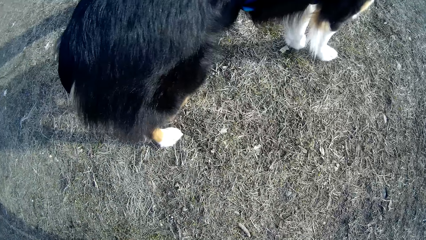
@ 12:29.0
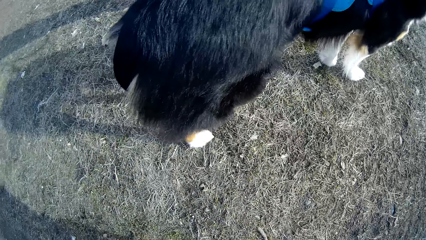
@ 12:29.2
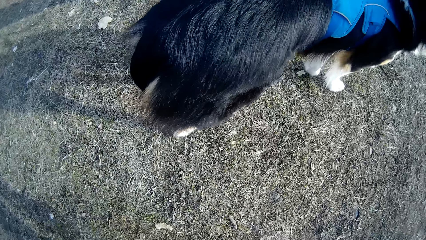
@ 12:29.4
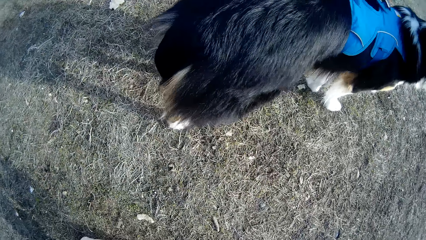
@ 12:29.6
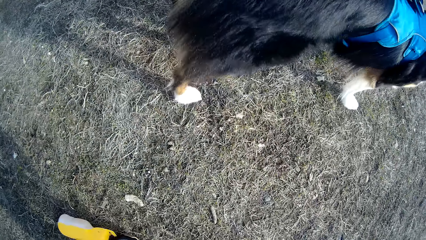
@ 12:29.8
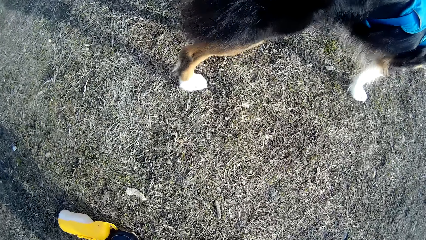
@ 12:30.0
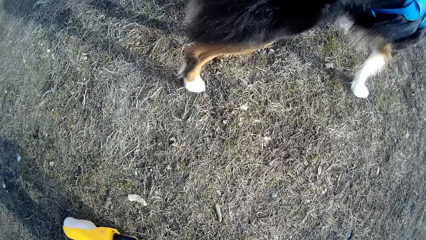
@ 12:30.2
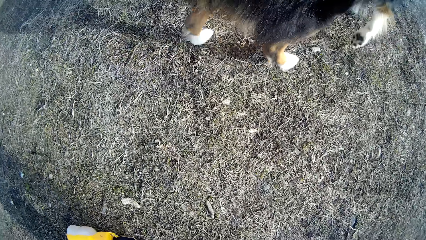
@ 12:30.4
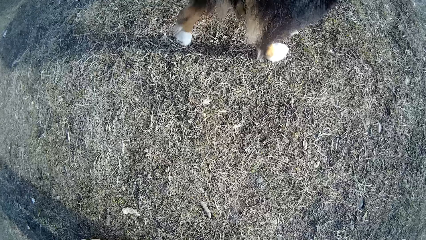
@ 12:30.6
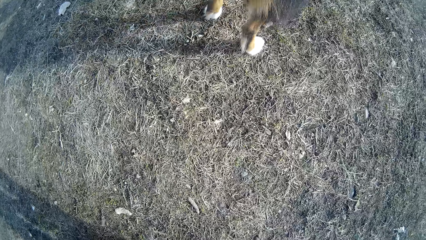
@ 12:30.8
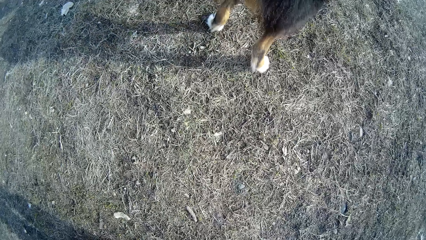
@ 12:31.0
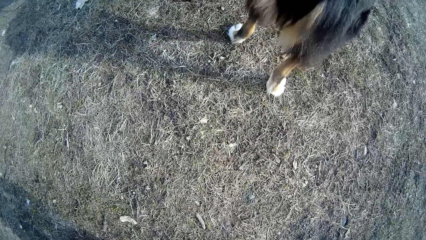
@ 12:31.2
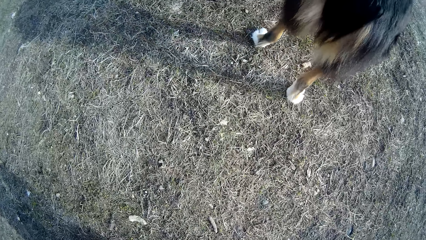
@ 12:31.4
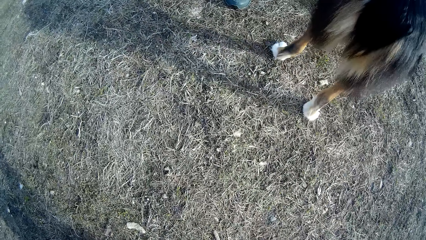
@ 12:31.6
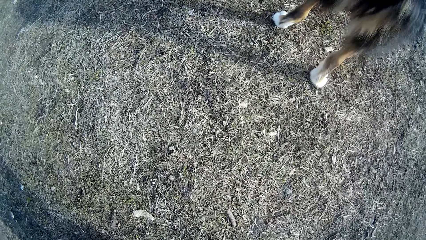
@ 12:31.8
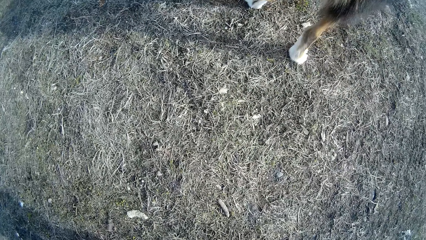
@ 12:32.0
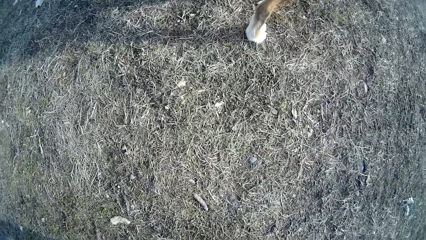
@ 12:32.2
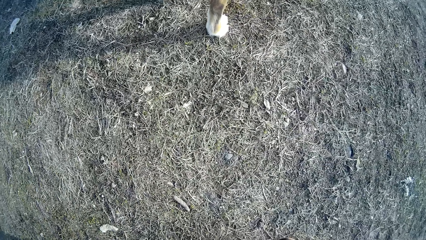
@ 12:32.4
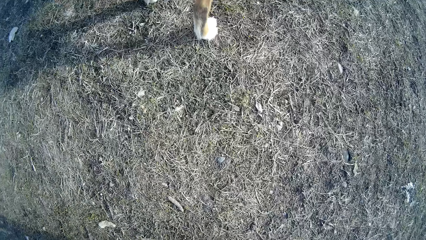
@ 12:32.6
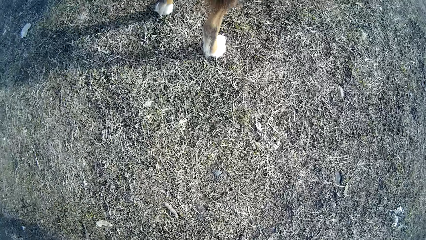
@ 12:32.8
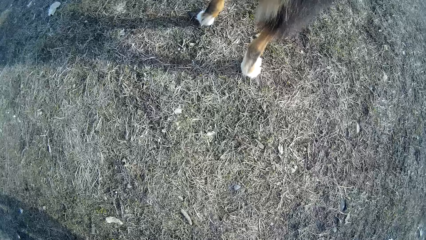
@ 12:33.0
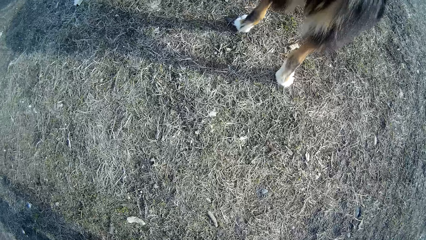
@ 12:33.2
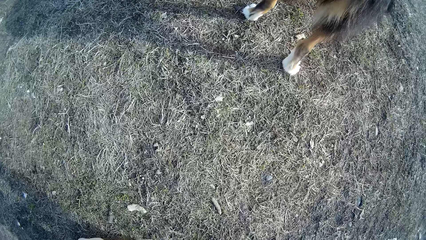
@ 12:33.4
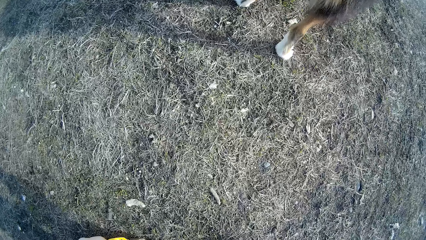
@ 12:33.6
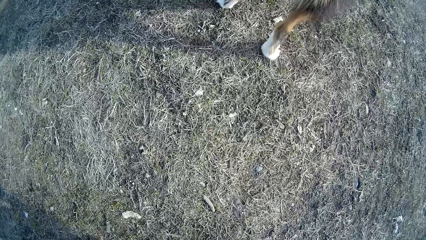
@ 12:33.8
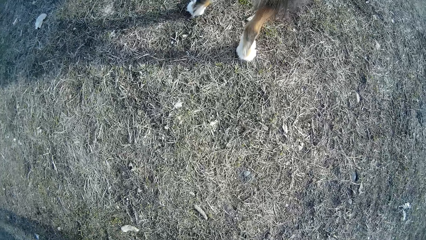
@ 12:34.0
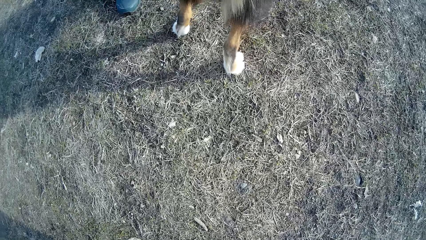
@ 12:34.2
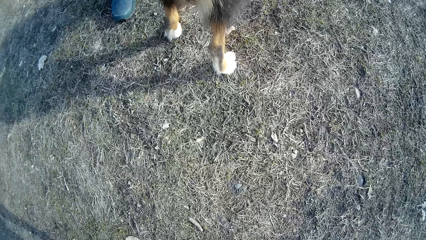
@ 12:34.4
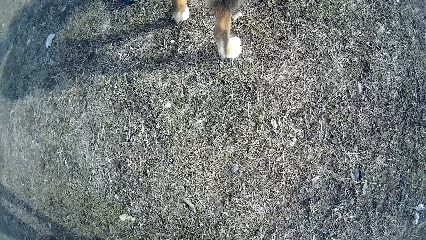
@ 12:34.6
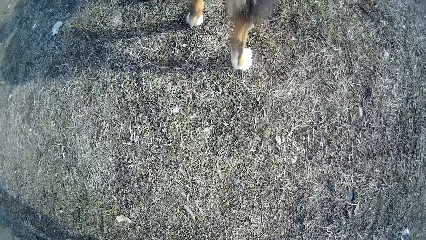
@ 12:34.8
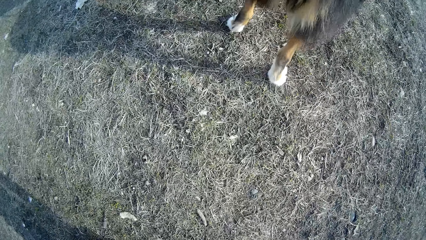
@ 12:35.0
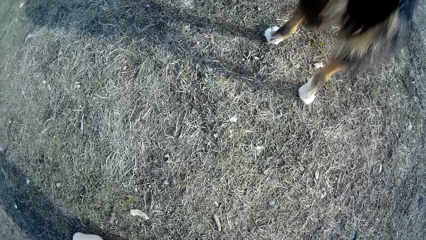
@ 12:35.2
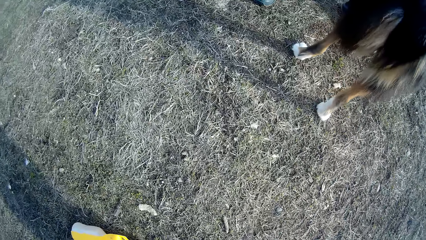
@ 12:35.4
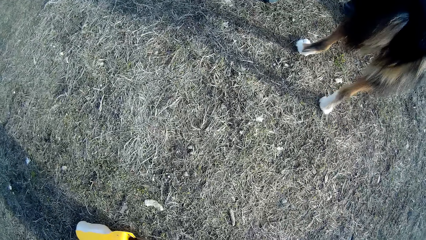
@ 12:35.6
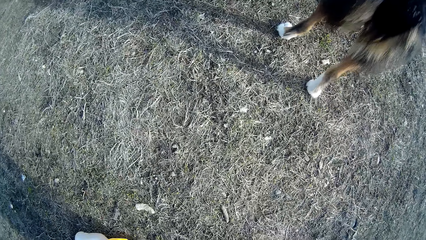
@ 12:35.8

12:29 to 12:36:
The camera wearer looks around.

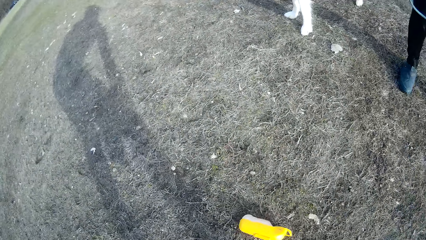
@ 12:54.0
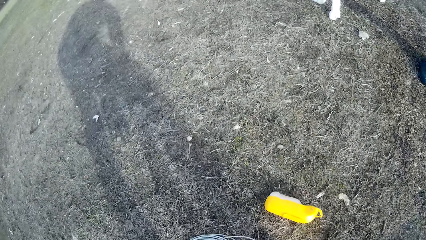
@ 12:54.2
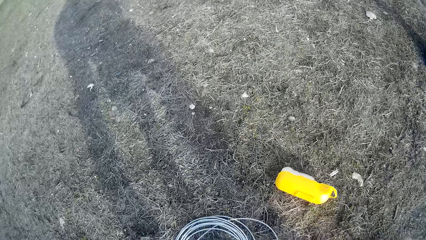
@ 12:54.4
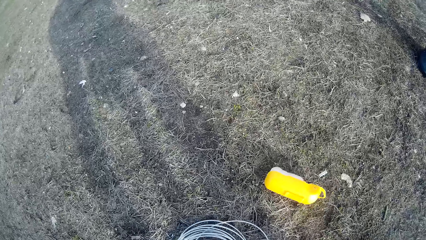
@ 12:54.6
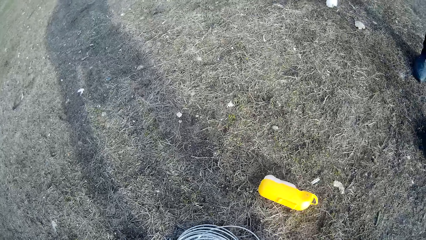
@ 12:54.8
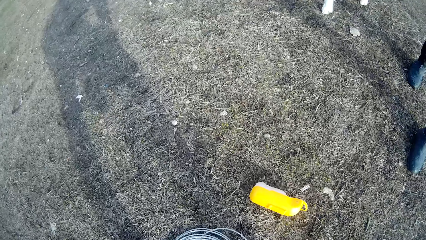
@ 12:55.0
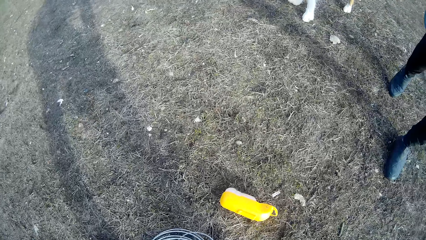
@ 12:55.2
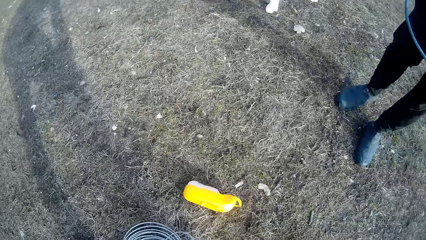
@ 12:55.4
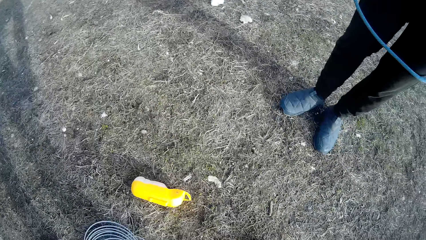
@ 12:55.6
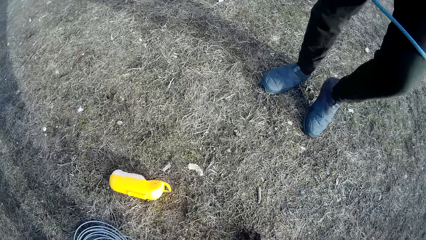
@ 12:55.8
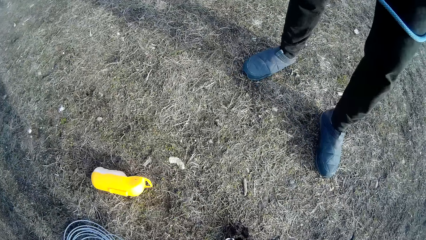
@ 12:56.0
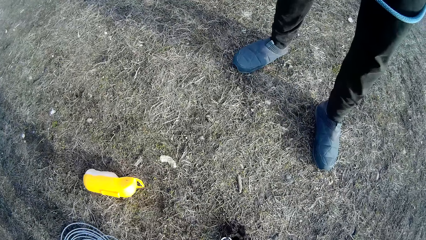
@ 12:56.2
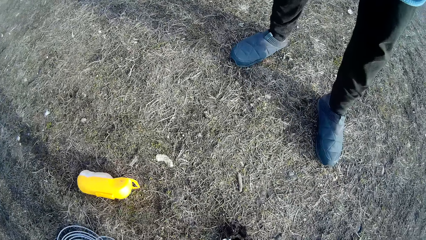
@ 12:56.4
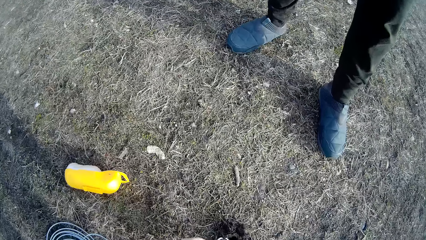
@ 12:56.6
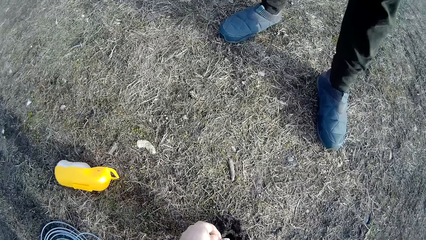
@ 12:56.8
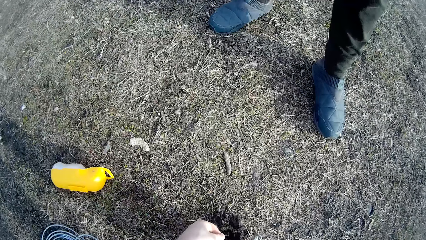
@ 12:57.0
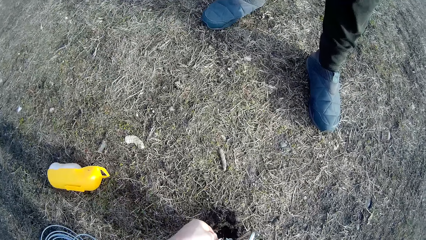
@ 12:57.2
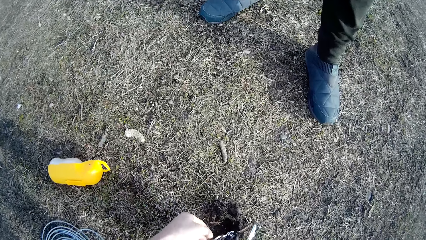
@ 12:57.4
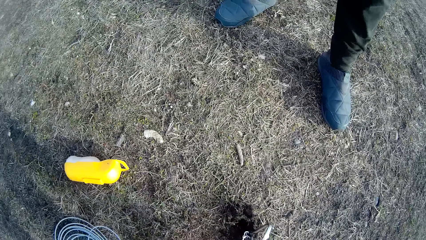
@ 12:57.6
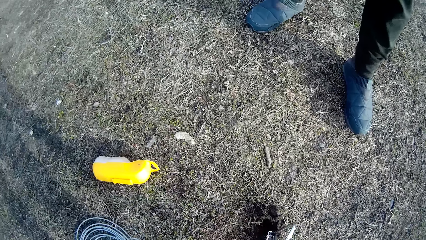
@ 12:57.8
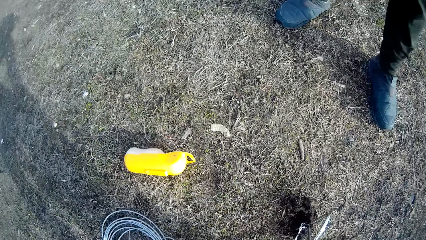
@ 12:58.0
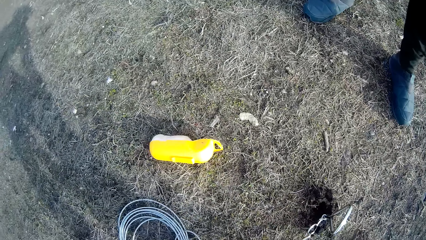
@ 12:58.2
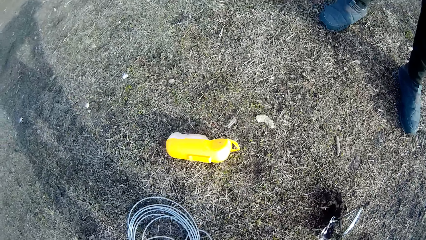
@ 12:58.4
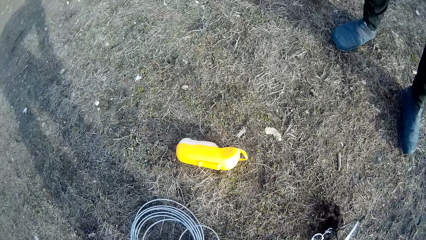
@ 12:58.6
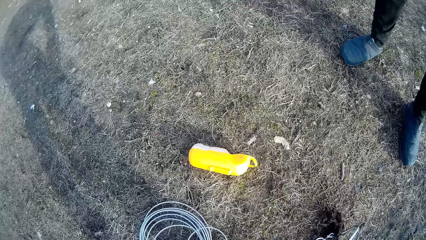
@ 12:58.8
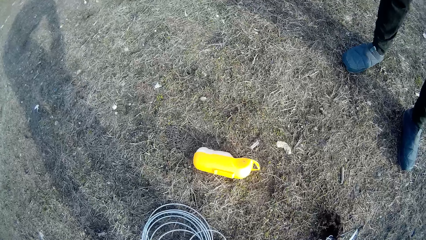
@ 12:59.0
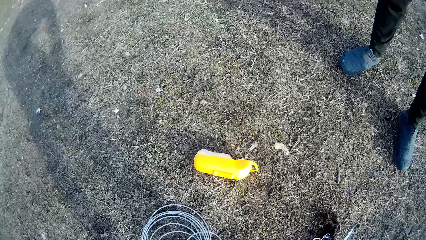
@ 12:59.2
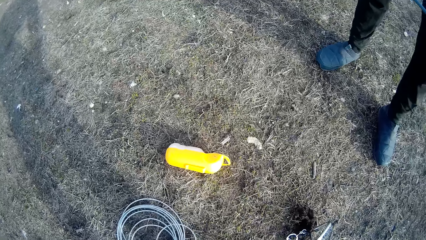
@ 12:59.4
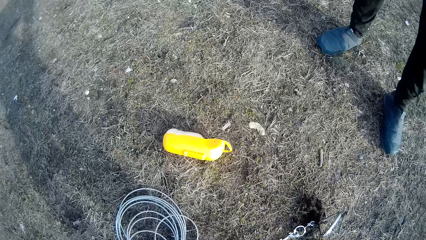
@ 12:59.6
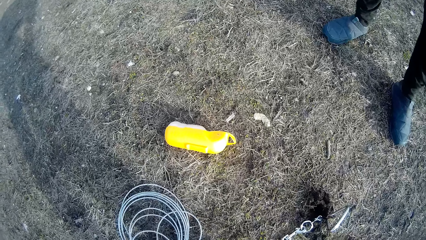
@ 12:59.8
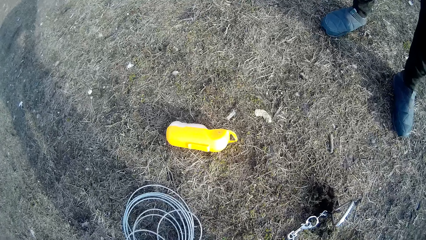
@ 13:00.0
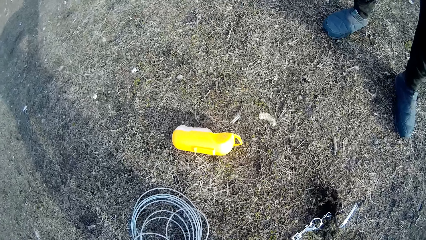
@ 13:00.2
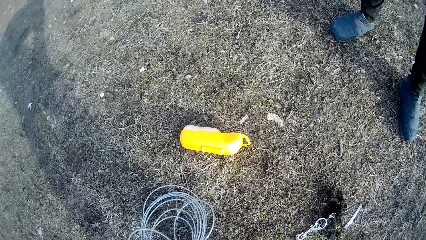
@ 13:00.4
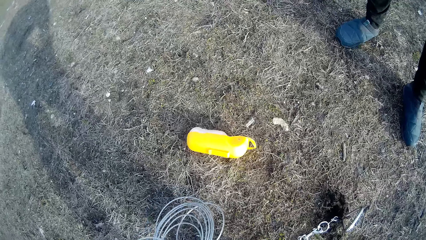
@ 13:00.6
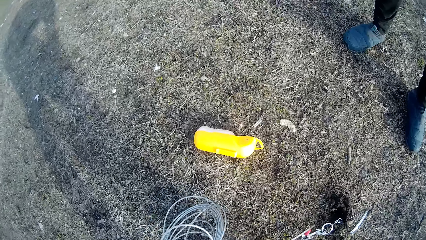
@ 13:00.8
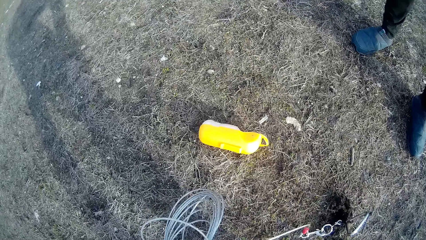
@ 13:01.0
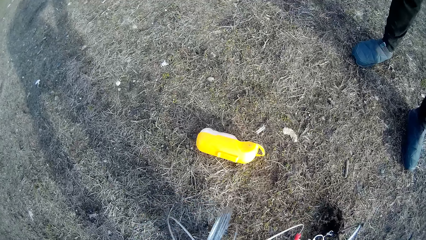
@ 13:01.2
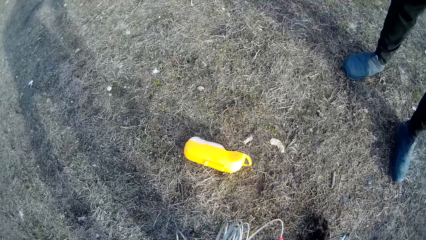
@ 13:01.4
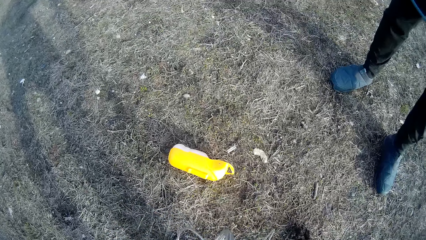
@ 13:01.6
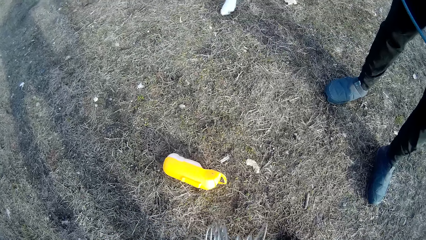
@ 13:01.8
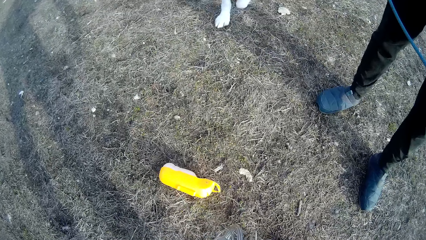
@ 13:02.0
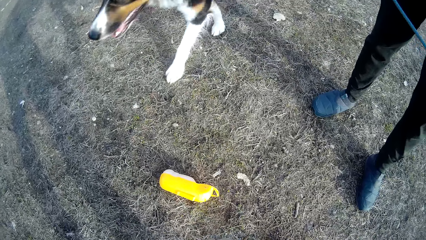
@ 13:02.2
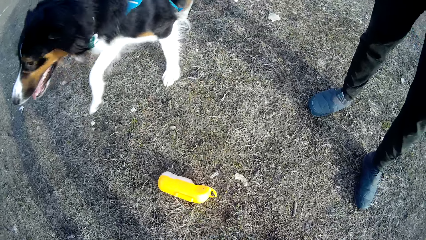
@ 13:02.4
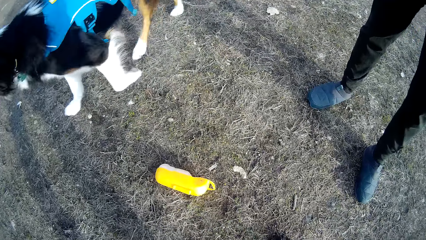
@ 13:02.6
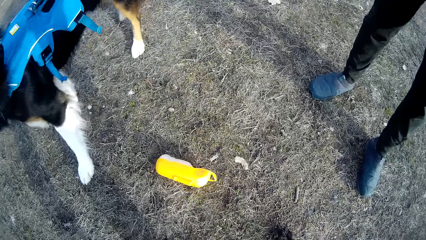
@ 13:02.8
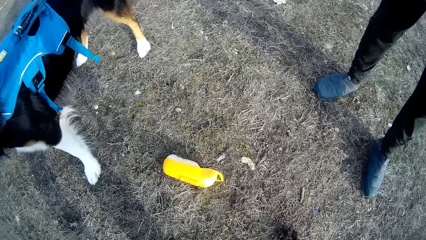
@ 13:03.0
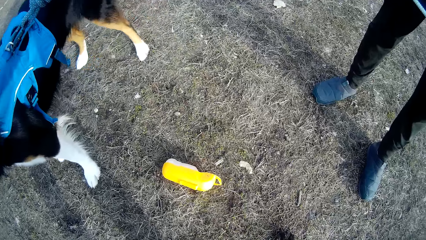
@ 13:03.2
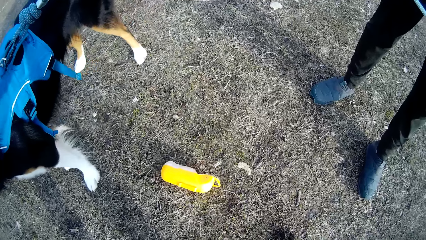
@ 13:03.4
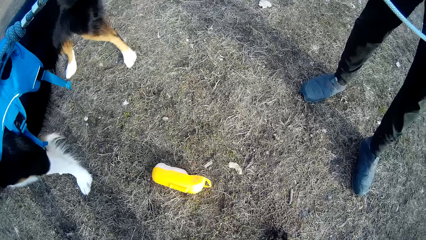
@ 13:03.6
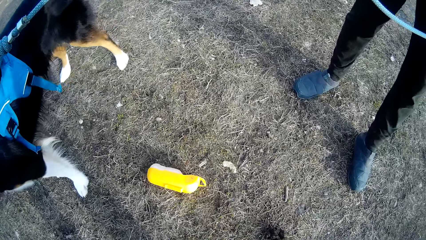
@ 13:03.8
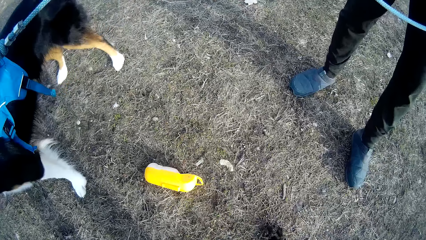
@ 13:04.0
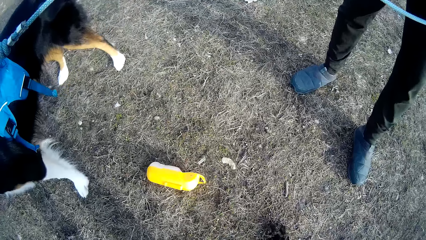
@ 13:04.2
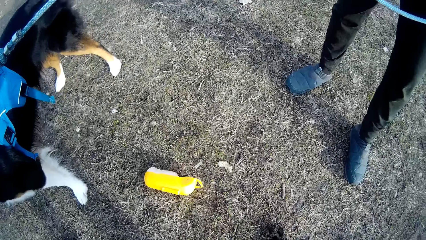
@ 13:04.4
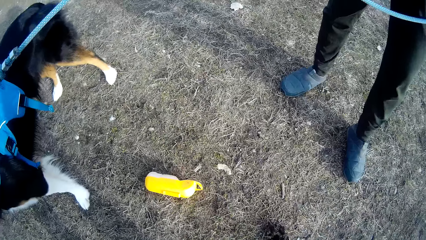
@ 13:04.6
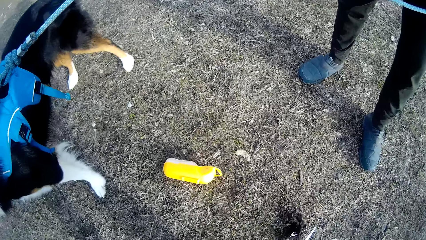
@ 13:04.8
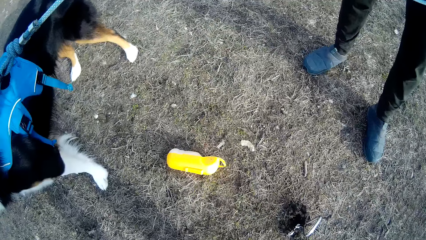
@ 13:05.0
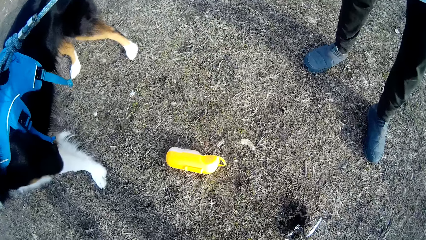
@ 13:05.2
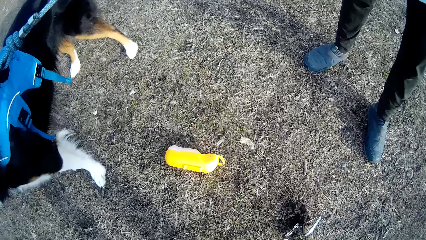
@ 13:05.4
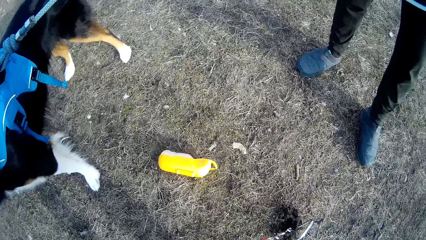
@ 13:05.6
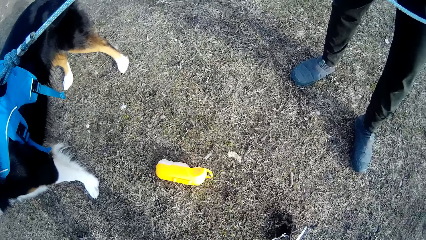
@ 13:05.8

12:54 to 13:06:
The camera wearer connects the dog's leash with another leash on the ground. They hold the wire. They stretch the leash. They look at the dog. They look at the ground.
